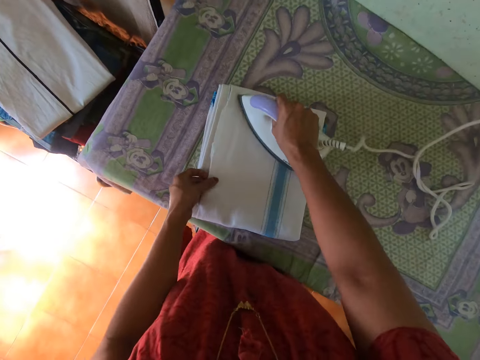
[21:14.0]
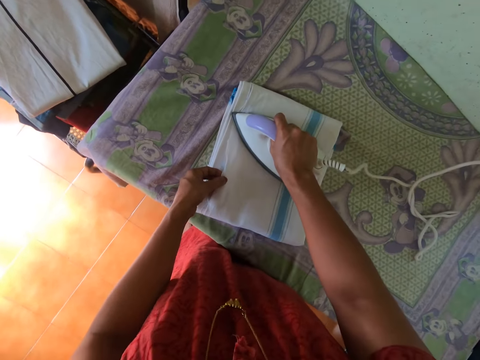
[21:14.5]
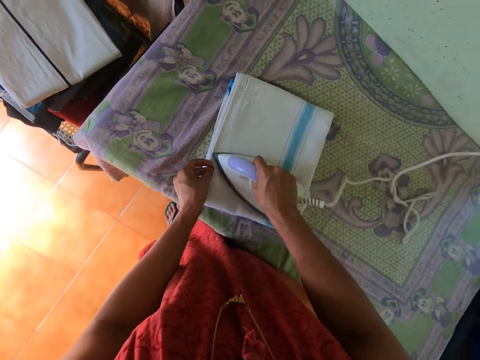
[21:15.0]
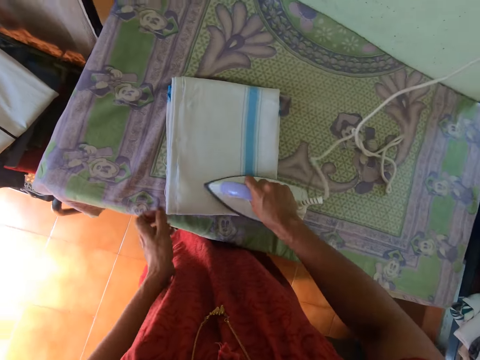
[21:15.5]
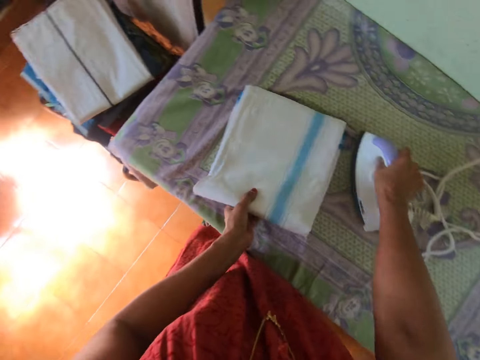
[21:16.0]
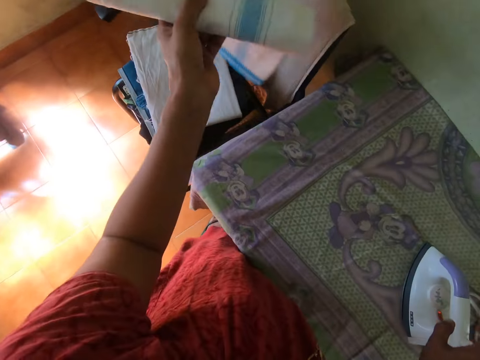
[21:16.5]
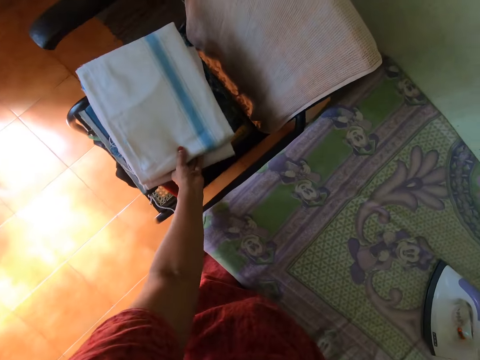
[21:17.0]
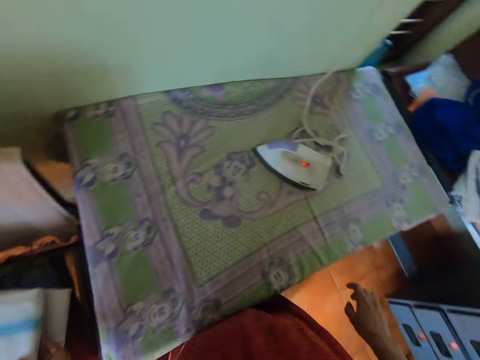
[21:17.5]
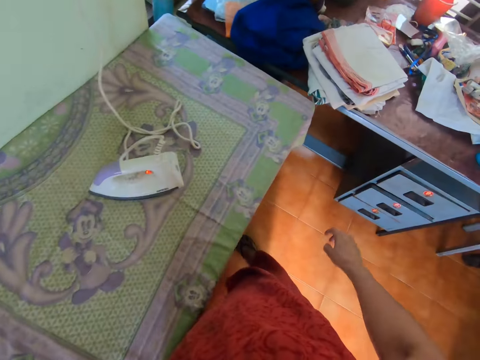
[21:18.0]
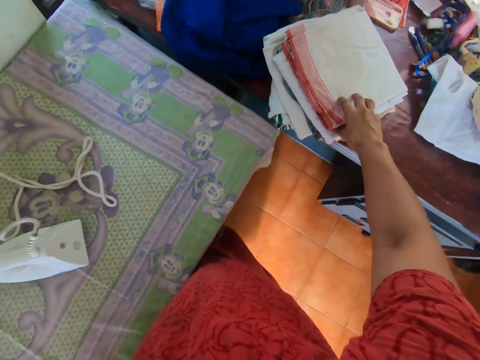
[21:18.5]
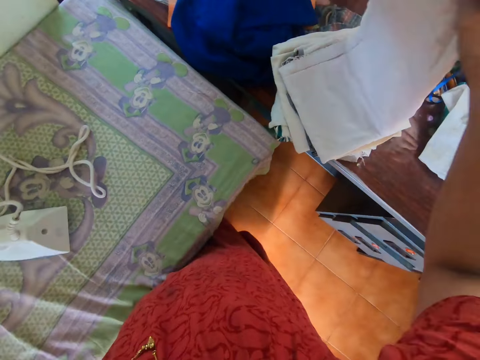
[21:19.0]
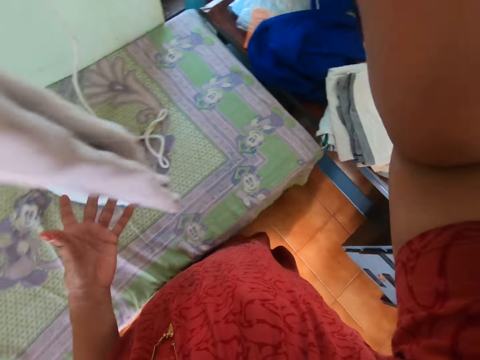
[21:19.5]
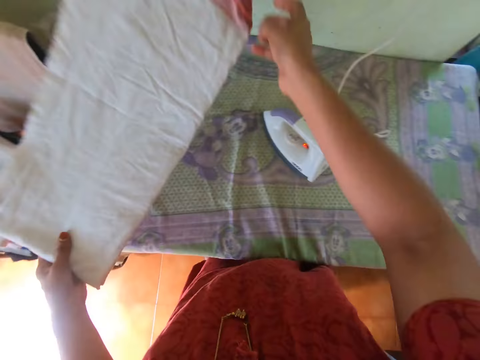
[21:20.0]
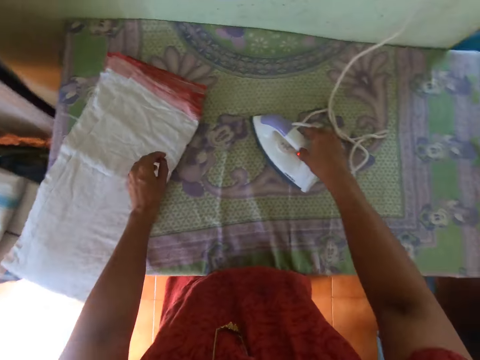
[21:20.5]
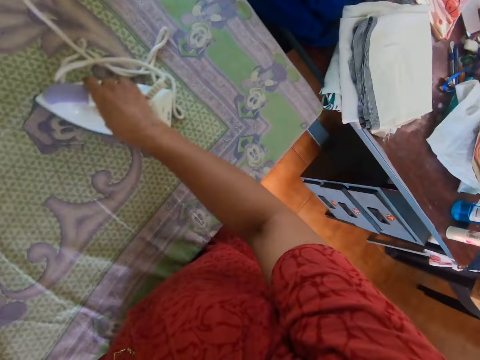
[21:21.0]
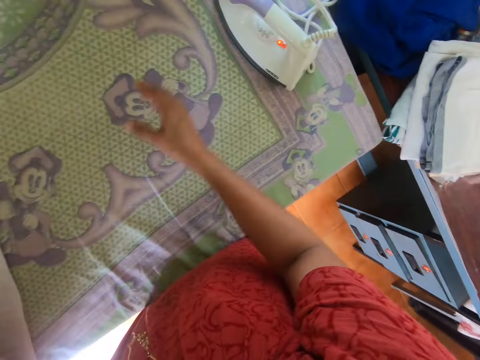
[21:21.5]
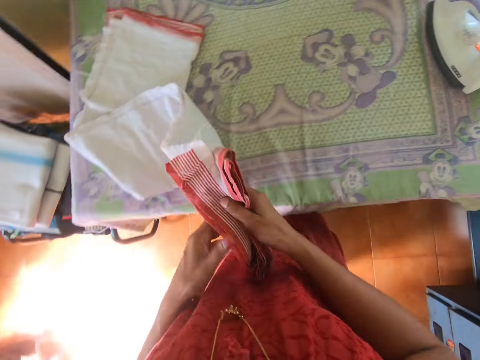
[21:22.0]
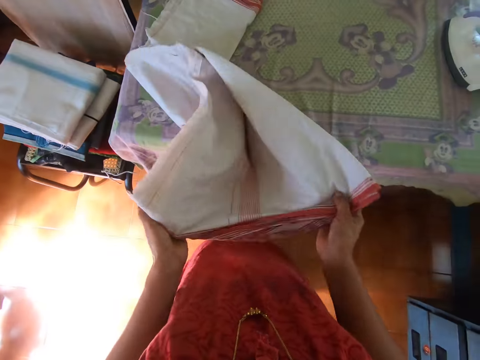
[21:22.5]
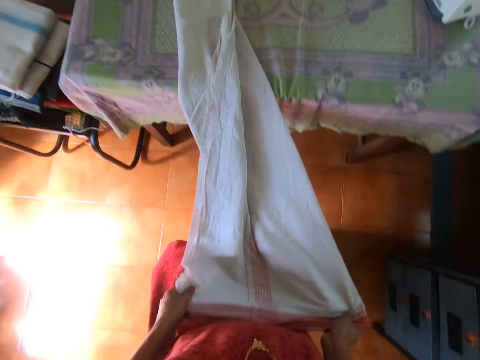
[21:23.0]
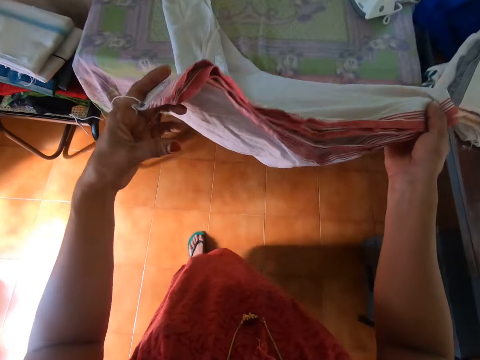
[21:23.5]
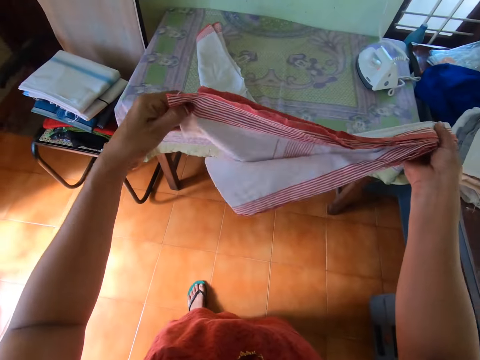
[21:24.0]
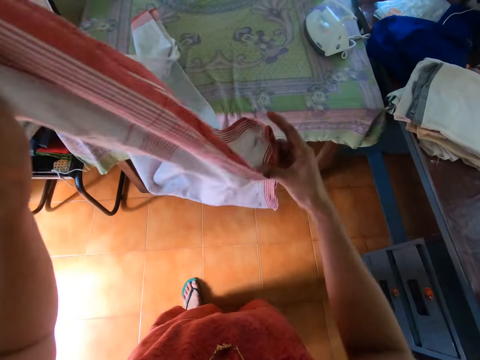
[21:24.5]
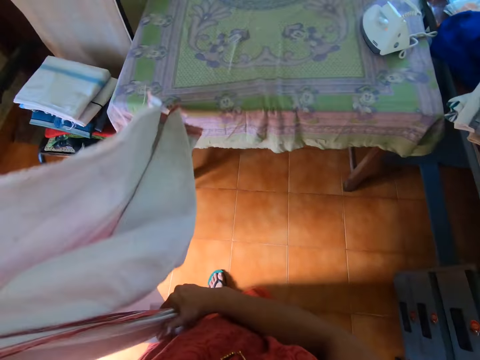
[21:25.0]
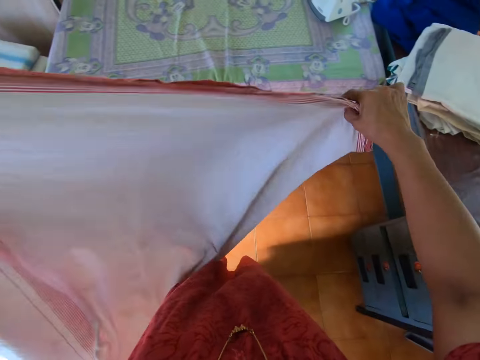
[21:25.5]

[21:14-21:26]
The camera wearer aligns the cloth with the left hand. She drops the iron on the table with her right hand. She carries the cloth from the table with her left hand. She drops the cloth on the pile of cloth on the chair with her left hand. She carries a cloth from the table with her right hand. She holds the cloth with both hands. She touches the cloth with her left hand. She drops the cloth on the table with her left hand. She adjusts the iron on the table with her right hand. She unfolds the cloth on the table with both hands.

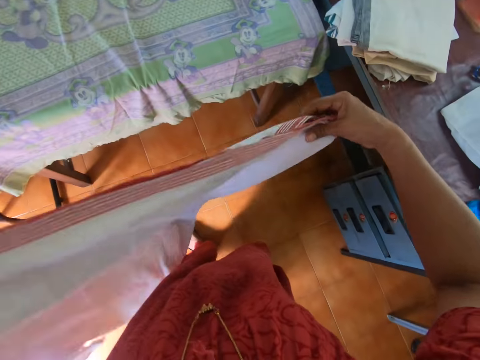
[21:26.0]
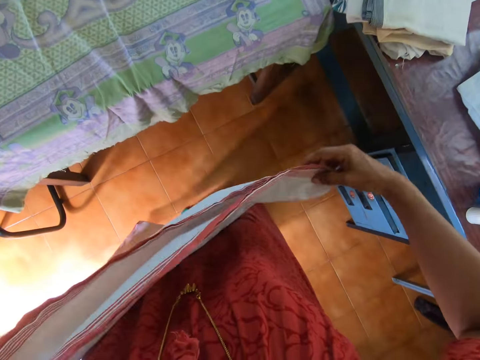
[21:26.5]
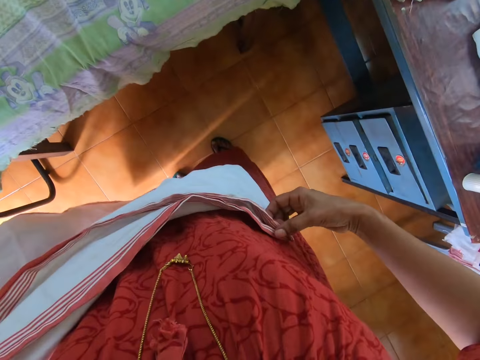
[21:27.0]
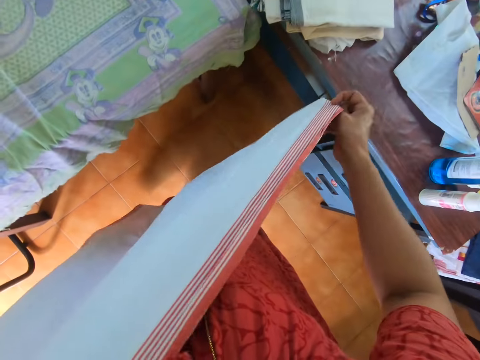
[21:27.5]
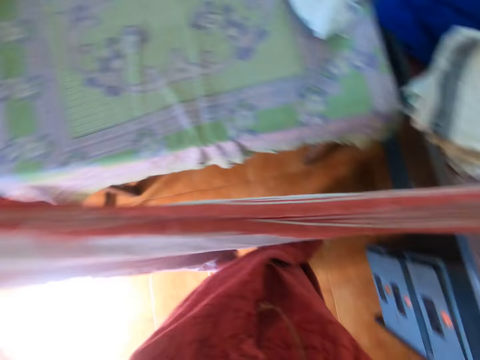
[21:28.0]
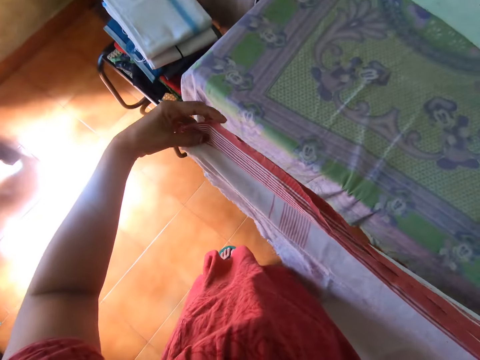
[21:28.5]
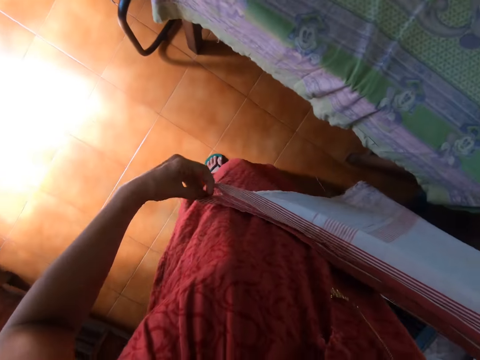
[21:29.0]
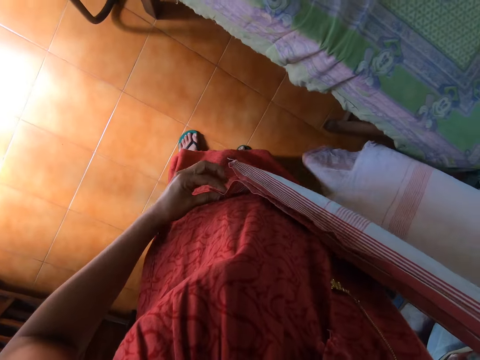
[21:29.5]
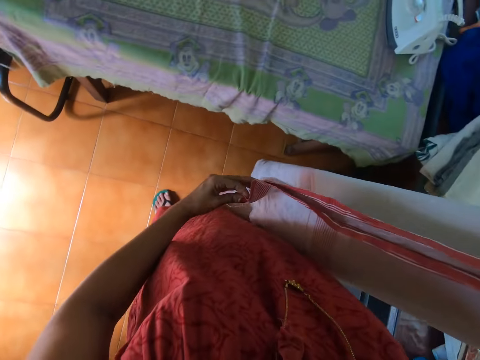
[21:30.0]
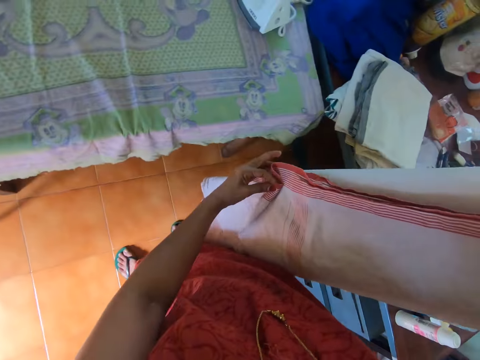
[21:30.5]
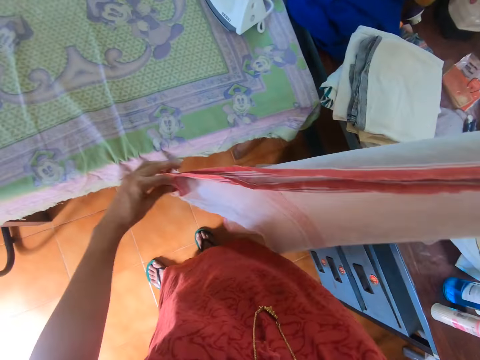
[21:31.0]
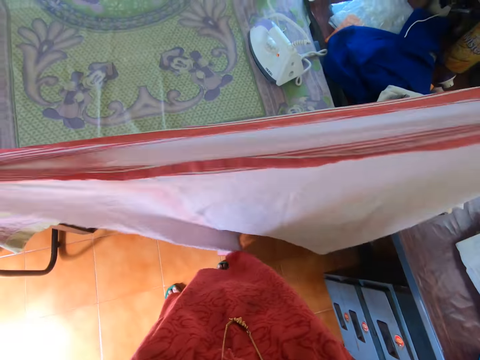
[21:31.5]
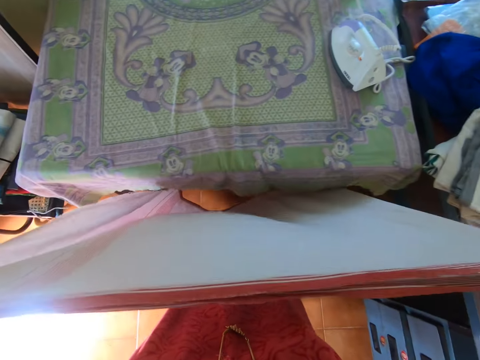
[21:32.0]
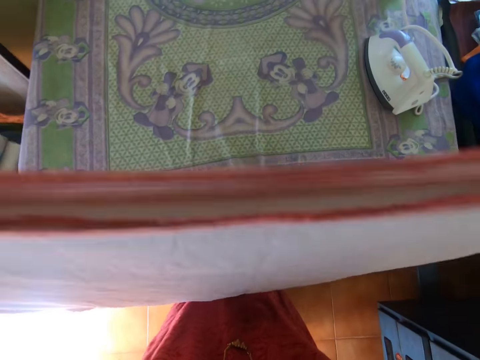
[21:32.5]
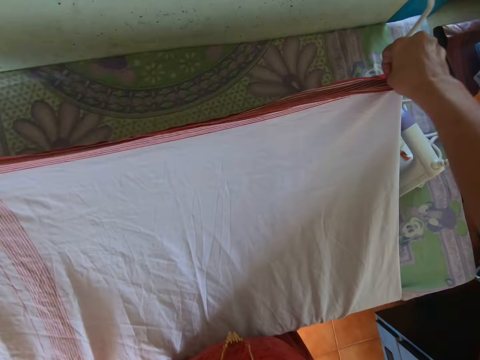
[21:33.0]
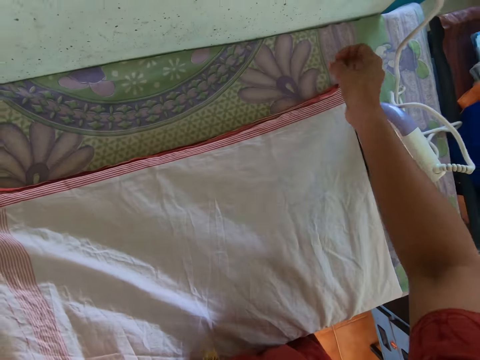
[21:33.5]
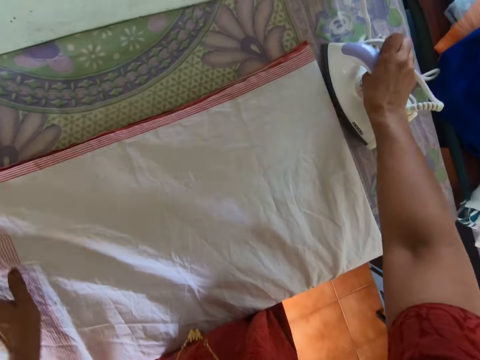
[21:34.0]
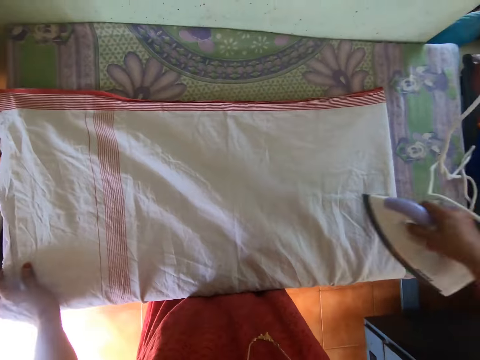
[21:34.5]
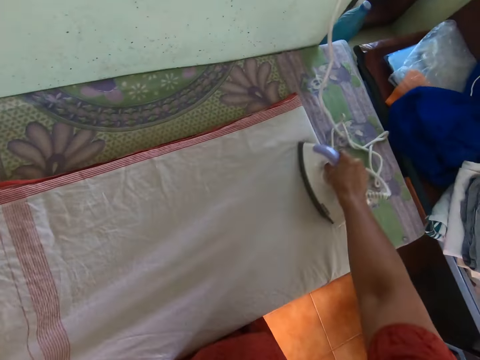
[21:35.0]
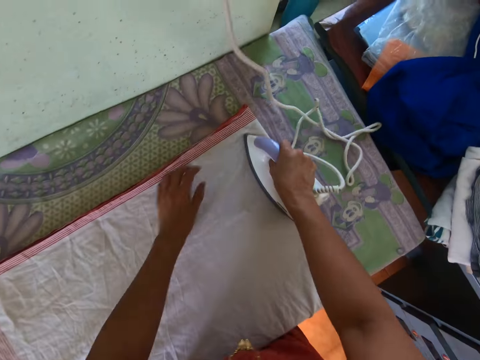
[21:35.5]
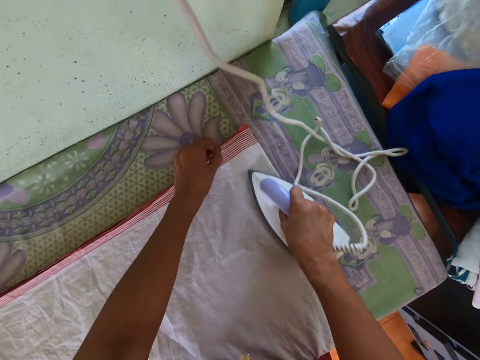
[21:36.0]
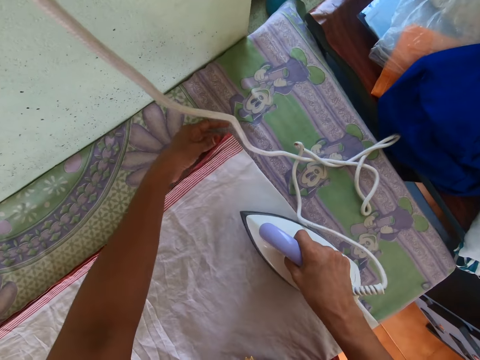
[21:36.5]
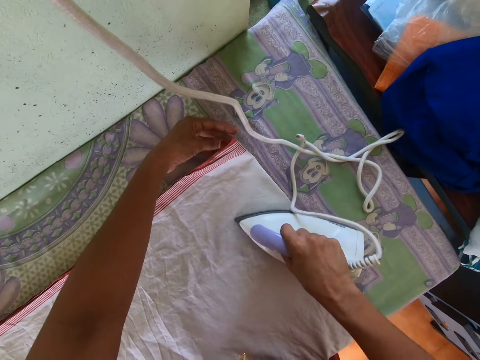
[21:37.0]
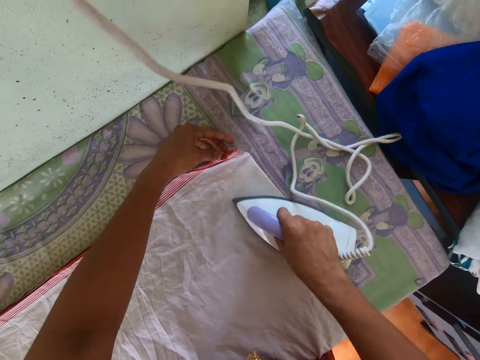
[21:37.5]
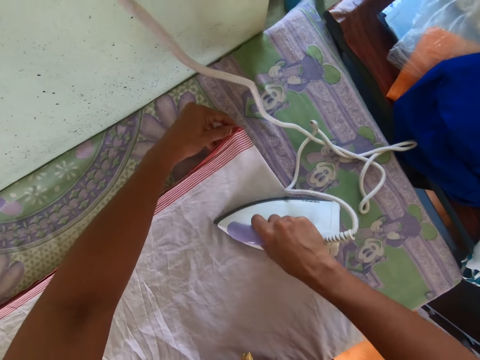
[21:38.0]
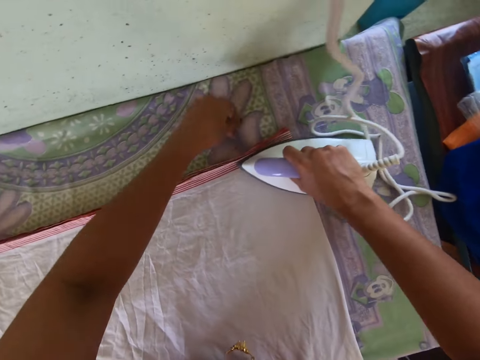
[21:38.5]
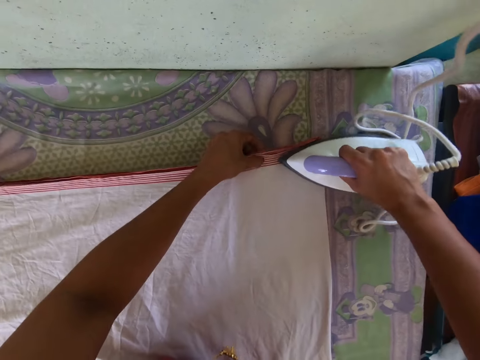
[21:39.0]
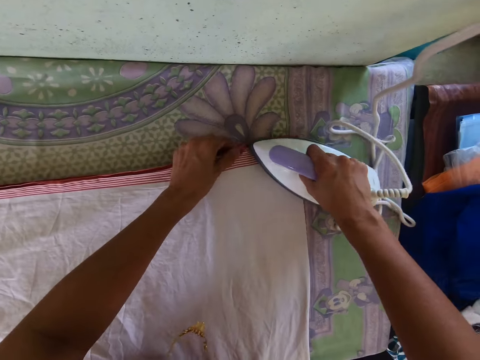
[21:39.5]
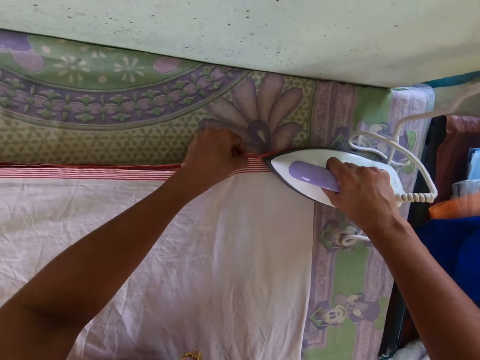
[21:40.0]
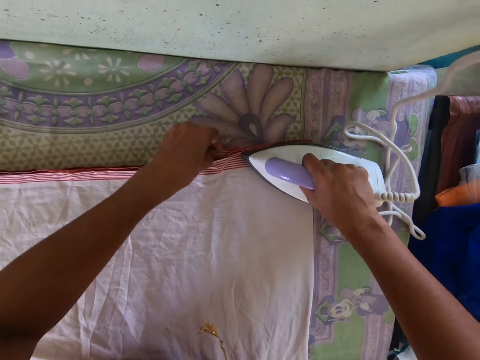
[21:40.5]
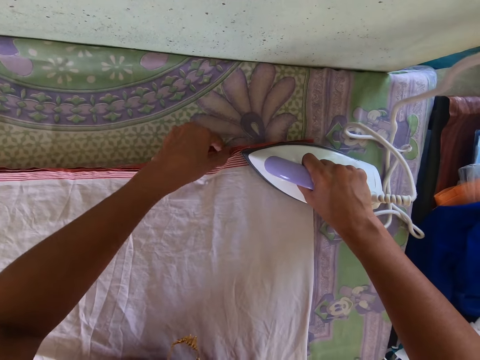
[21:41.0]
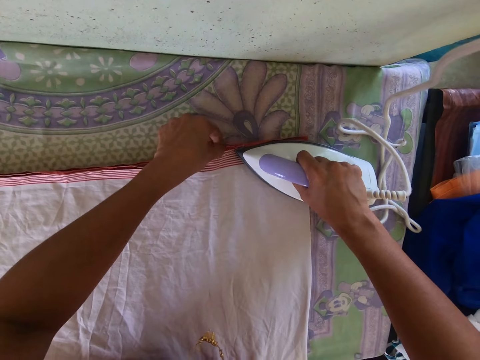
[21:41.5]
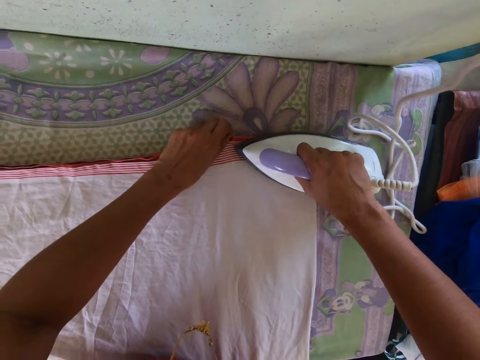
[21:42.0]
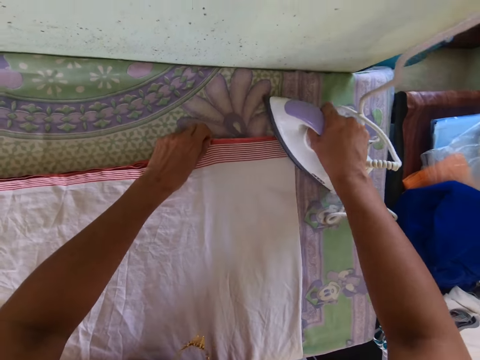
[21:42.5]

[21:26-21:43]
The camera wearer aligns the cloth with both hands. She spreads the cloth on the table with both hands. She carries the iron from the table with her right hand. She irons the cloth with the iron in her right hand. She aligns the cloth with the left hand. She holds the edge of the cloth with her left hand. She irons the cloth with the right hand. She aligns the cloth with the left hand. She drops the iron on the table with her right hand.
